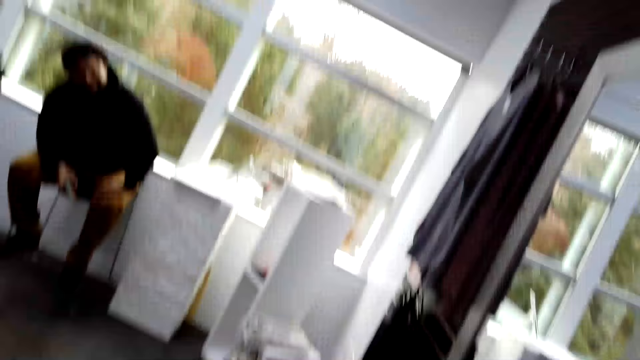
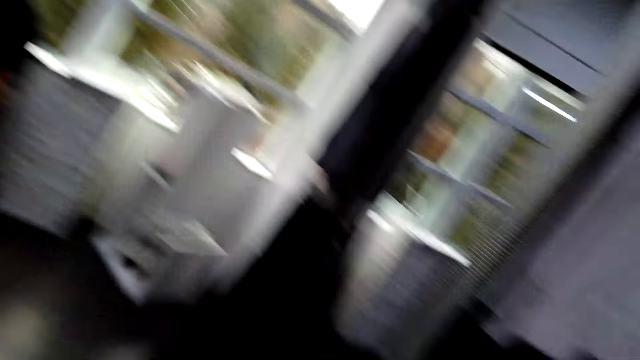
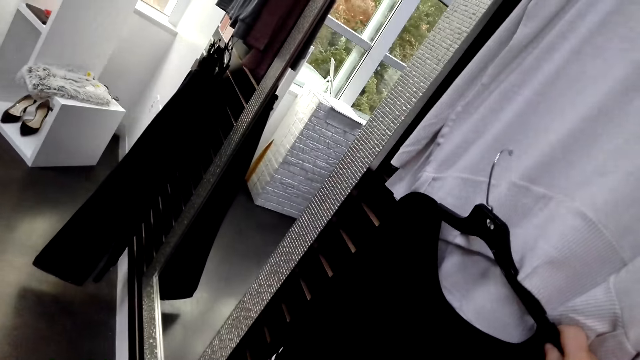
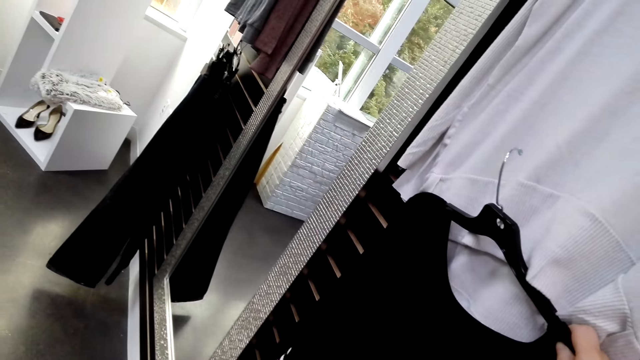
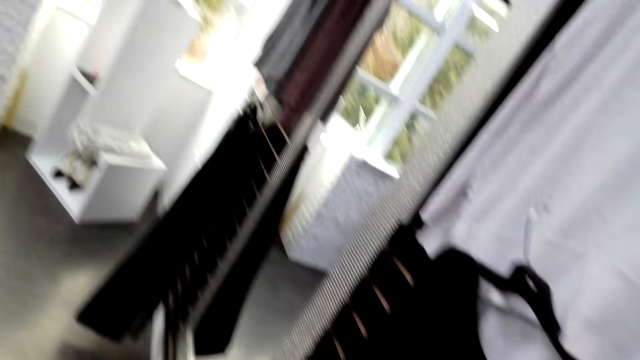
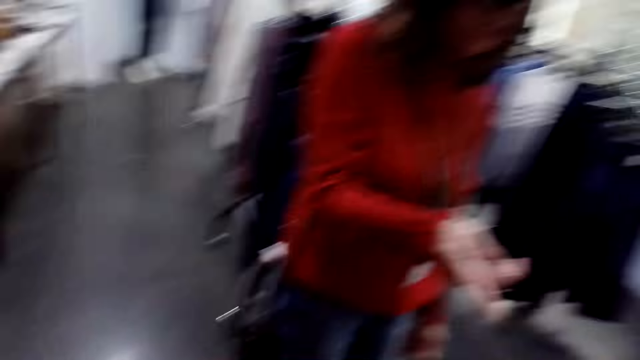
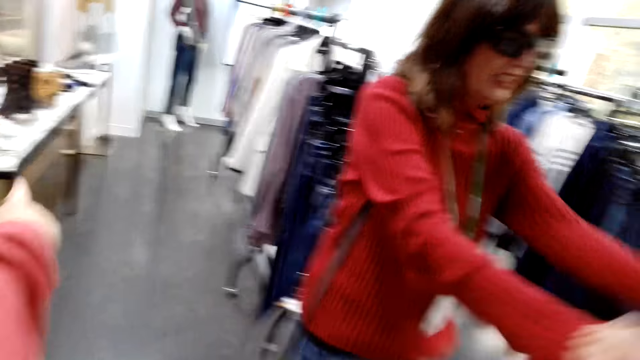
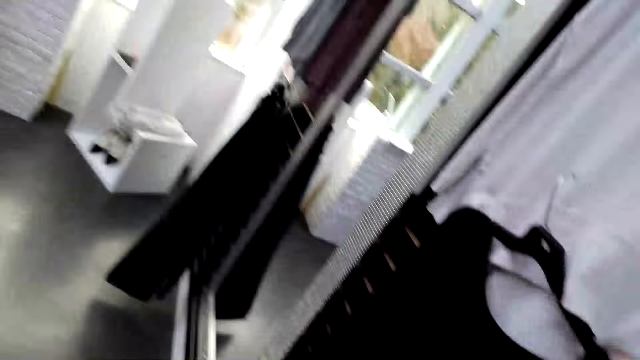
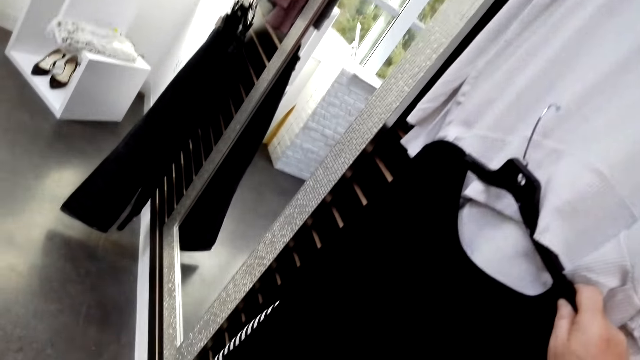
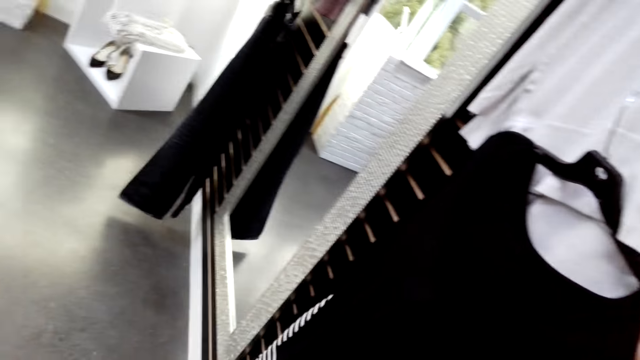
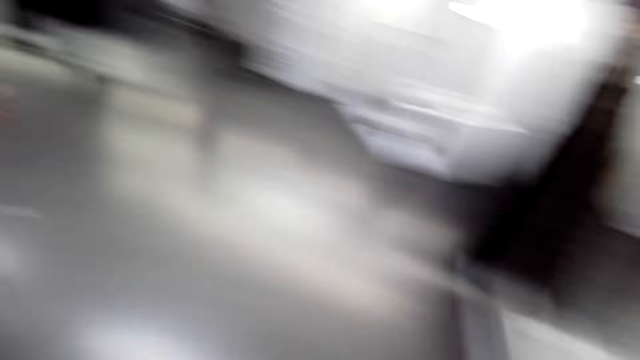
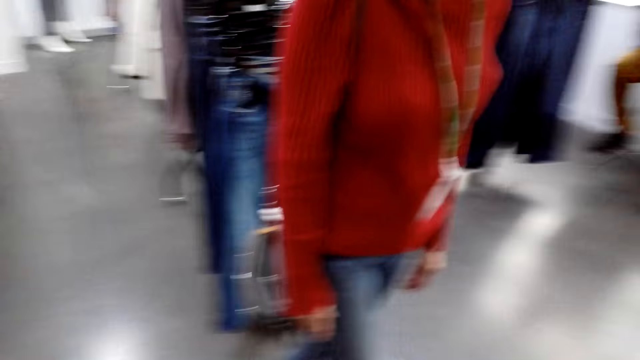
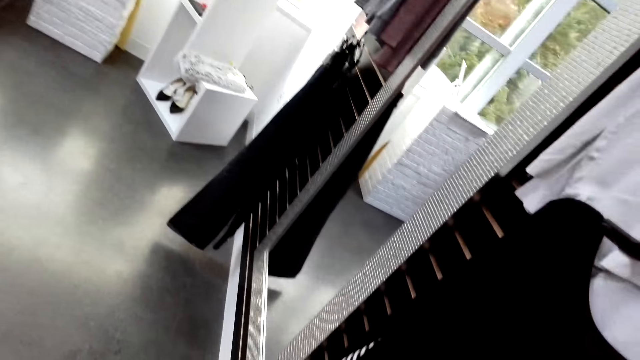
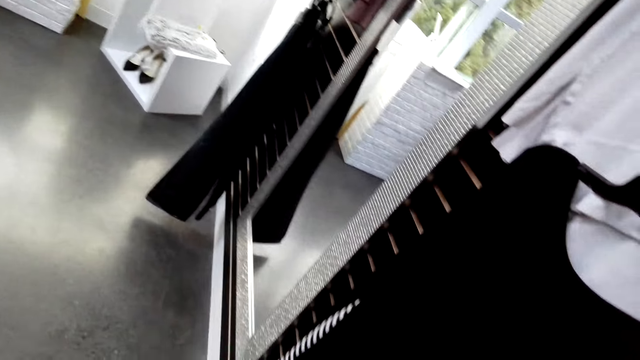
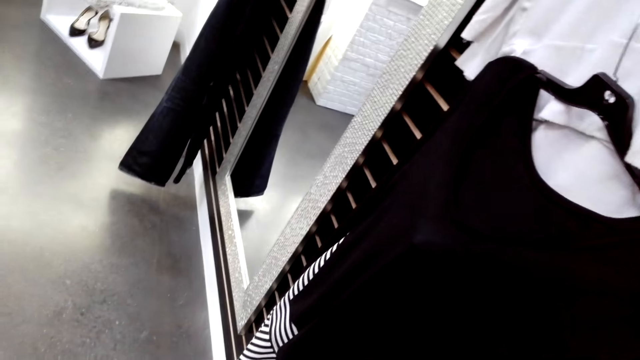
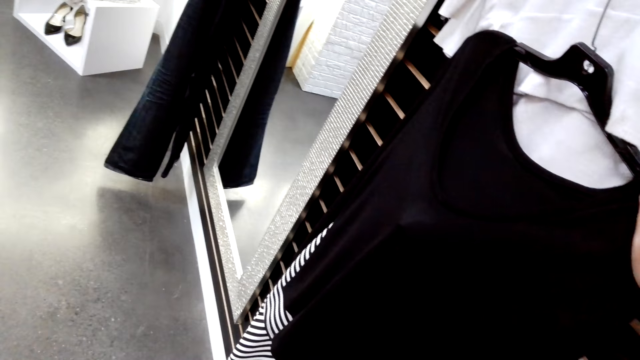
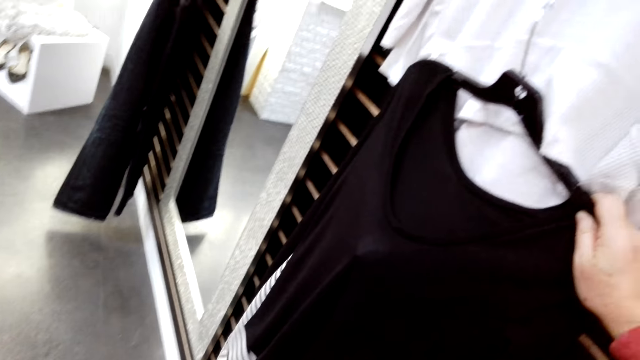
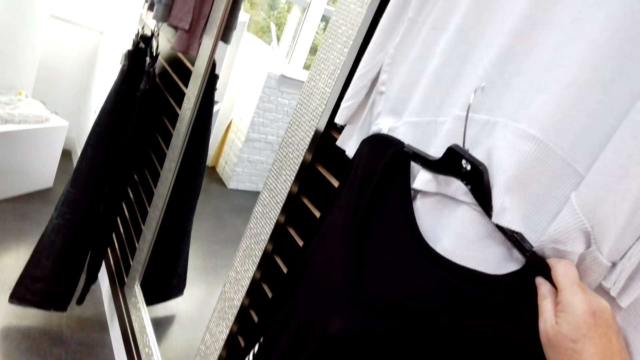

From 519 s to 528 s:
A man looks around the shop. The camera wearer converses with a woman. They look around the shop. They check the cloth. They converse with the woman. The woman looks at the cloth. The camera wearer converses with the woman.

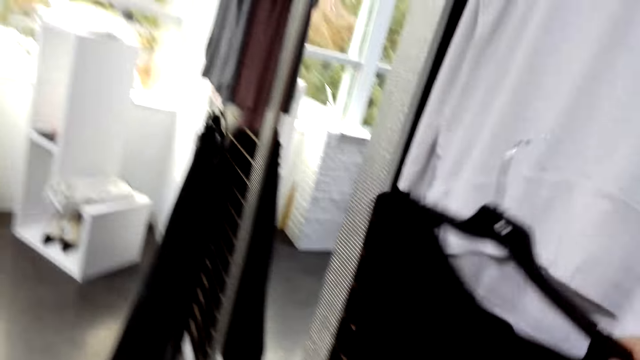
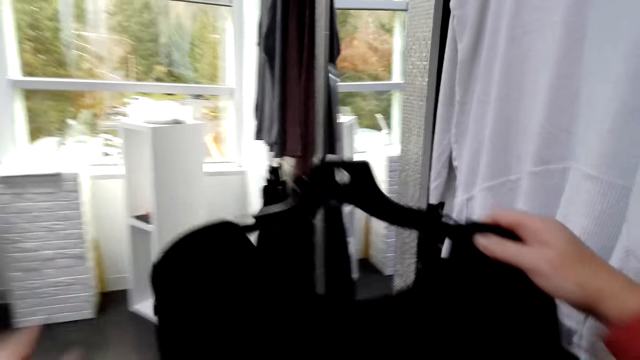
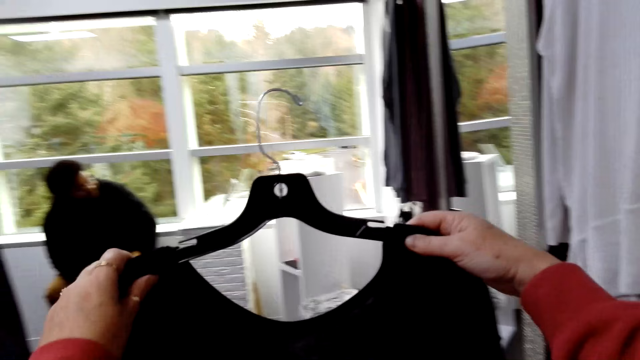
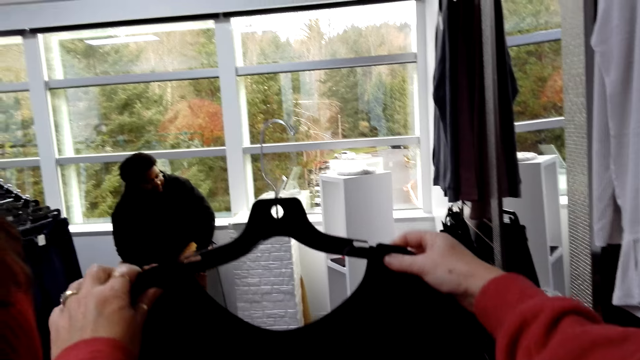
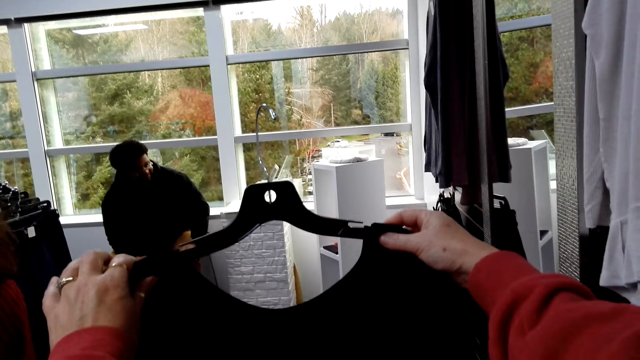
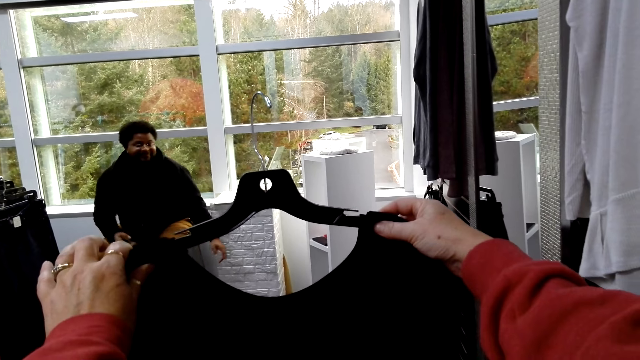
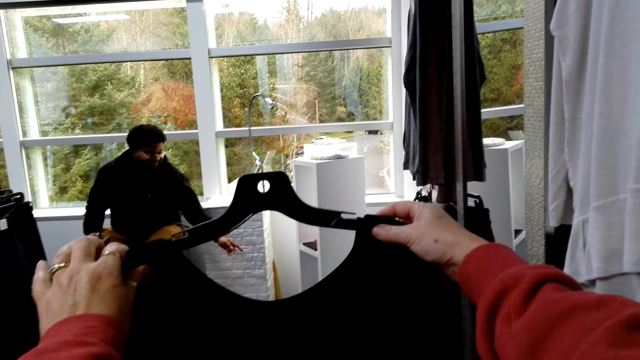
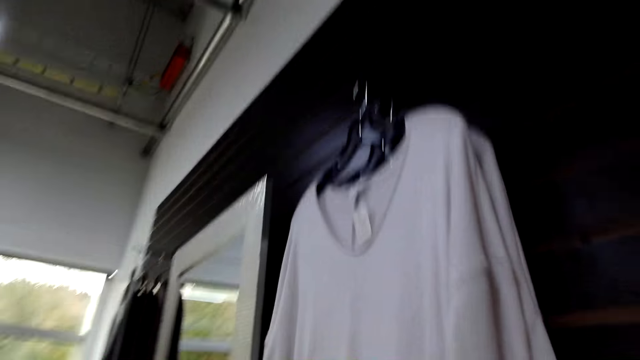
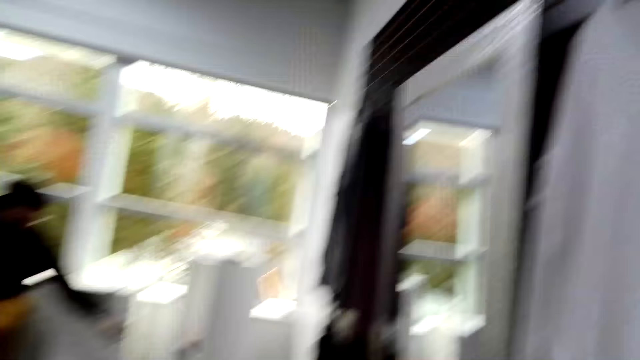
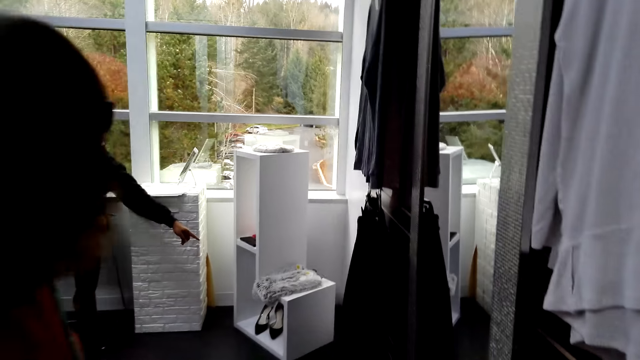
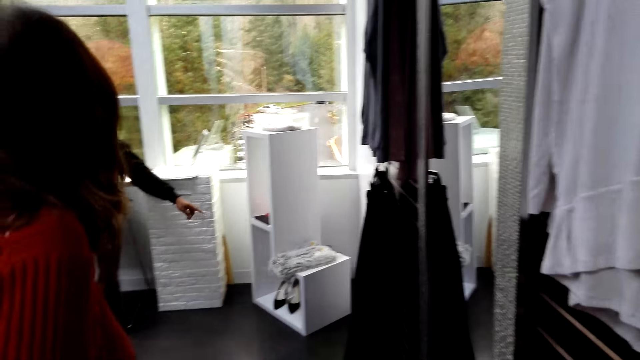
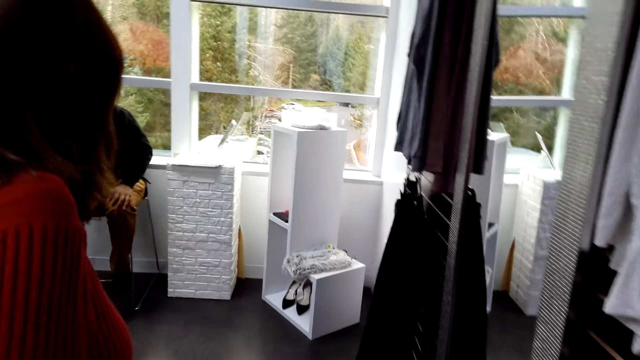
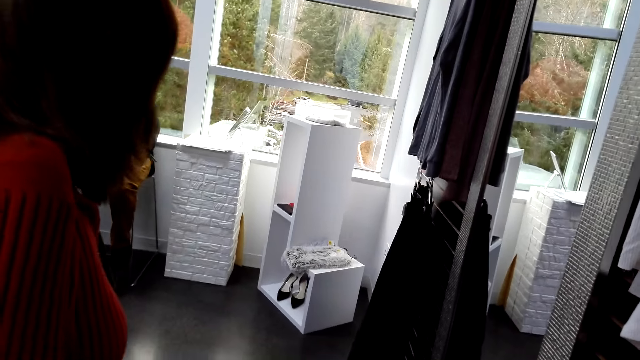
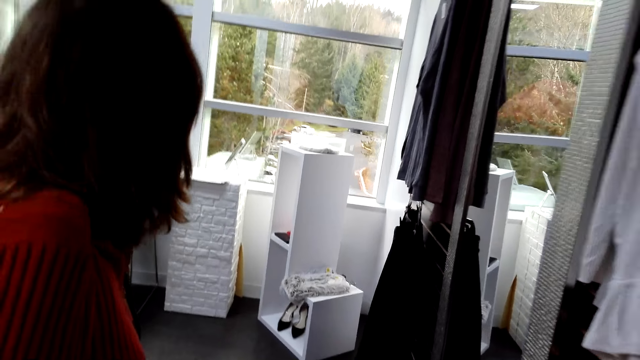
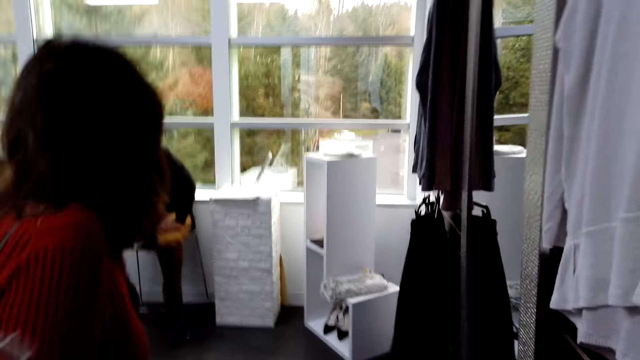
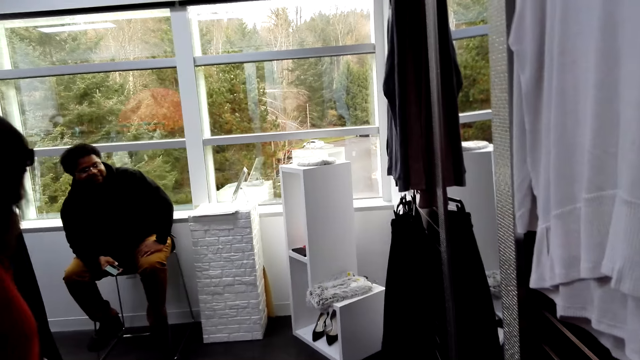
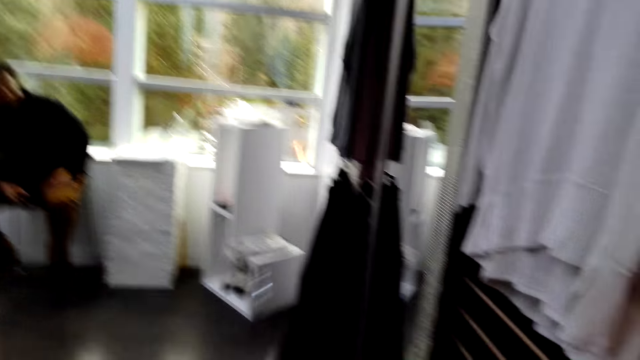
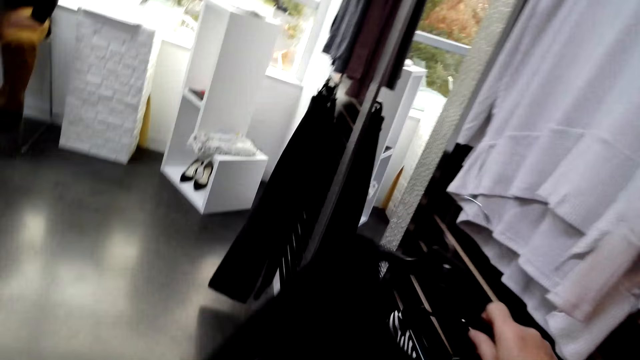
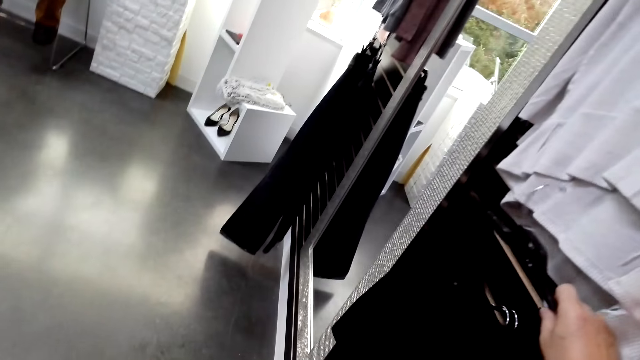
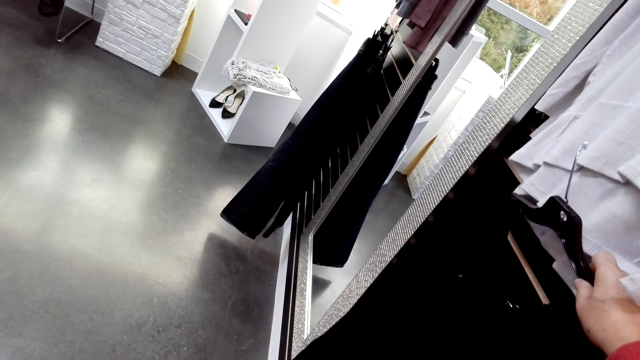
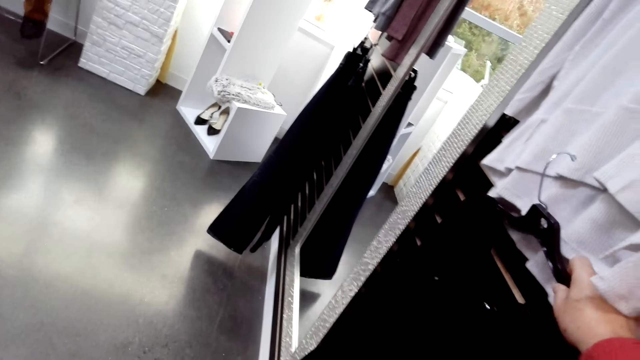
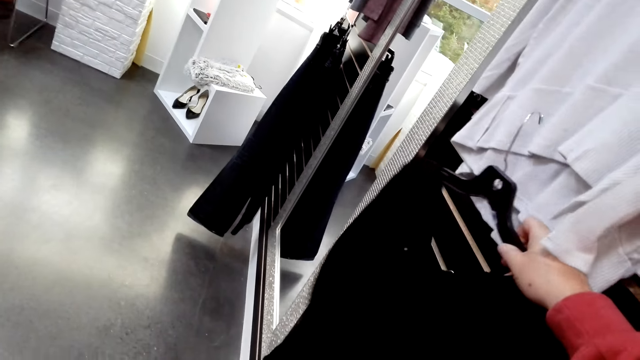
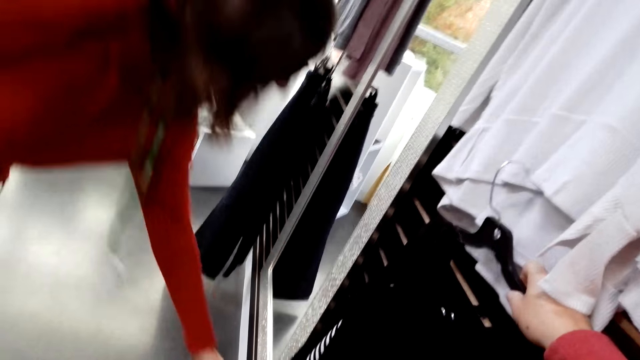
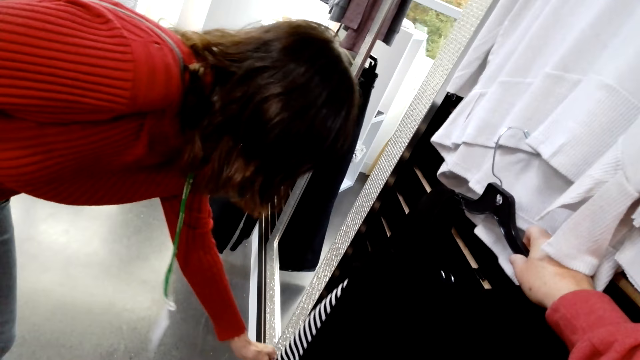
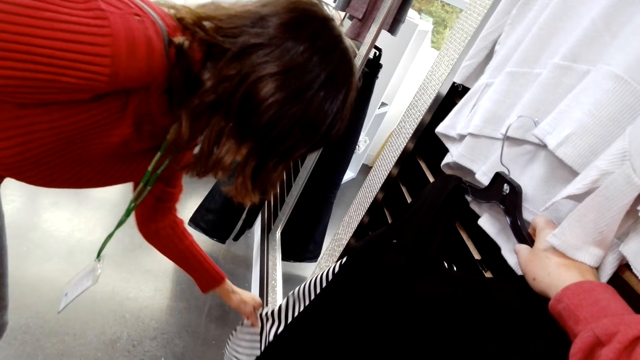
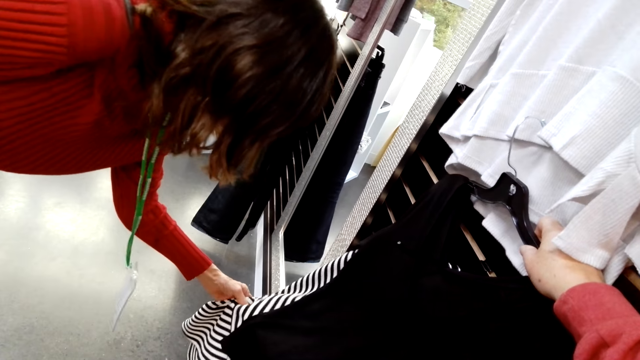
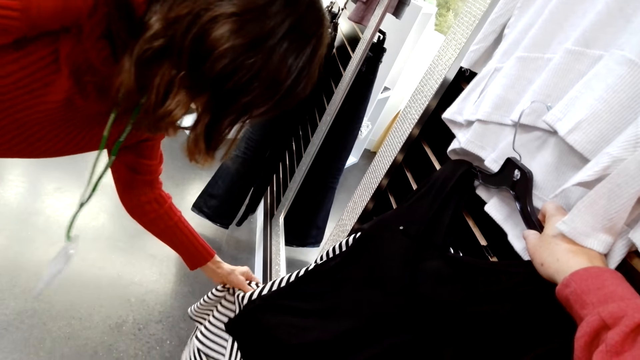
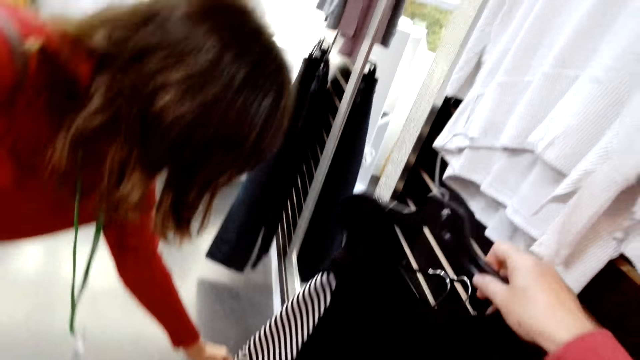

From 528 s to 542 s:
The camera wearer checks the cloth. A man looks around the shop. The camera wearer checks the cloth. They converse with a woman. They converse with the woman and the man. The man points at the shoes. The camera wearer converses with the woman and the man. The woman looks around the shop. The camera wearer checks the cloth. They converse with the woman and the man. The woman checks the cloth.
